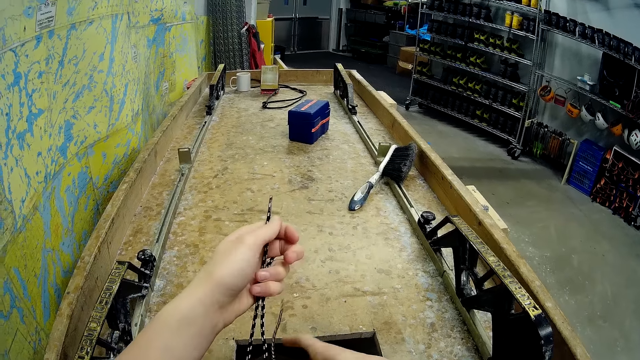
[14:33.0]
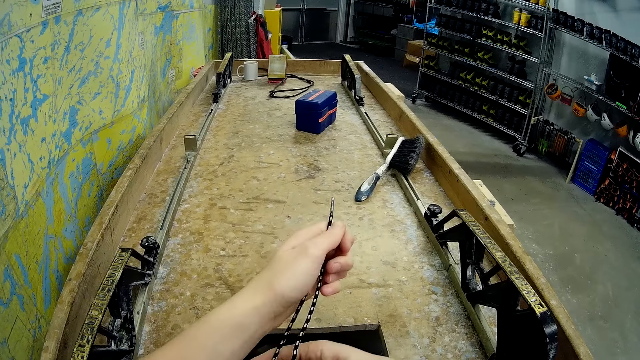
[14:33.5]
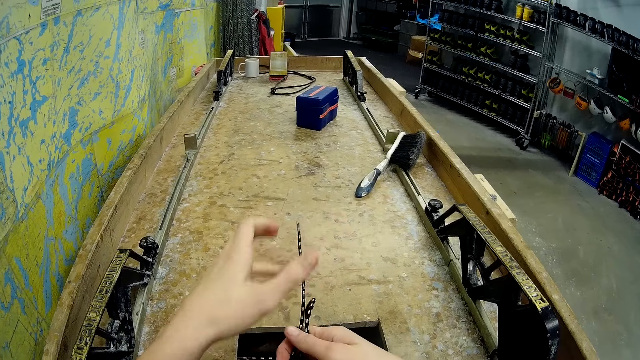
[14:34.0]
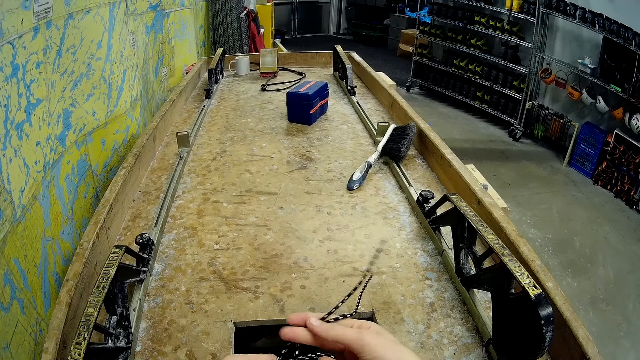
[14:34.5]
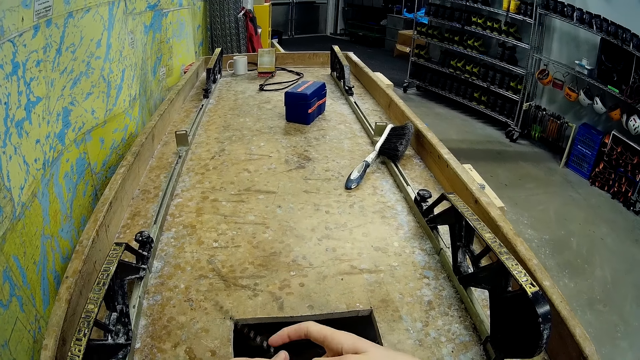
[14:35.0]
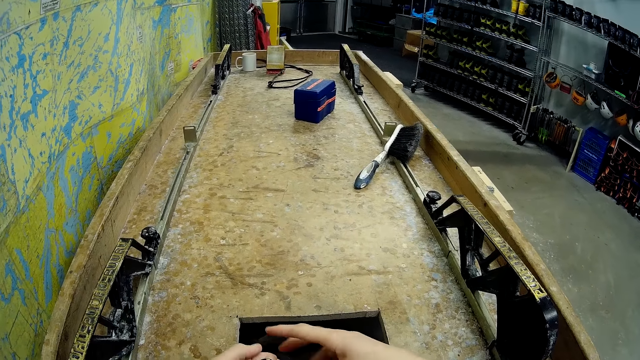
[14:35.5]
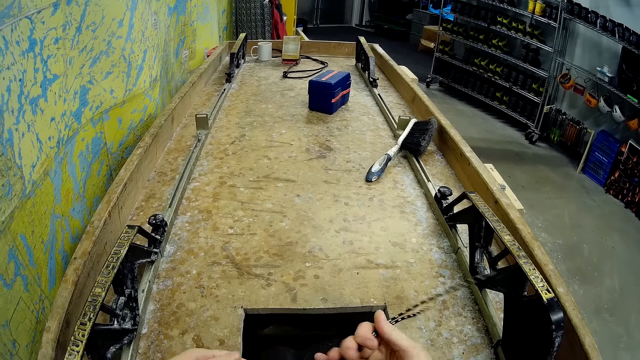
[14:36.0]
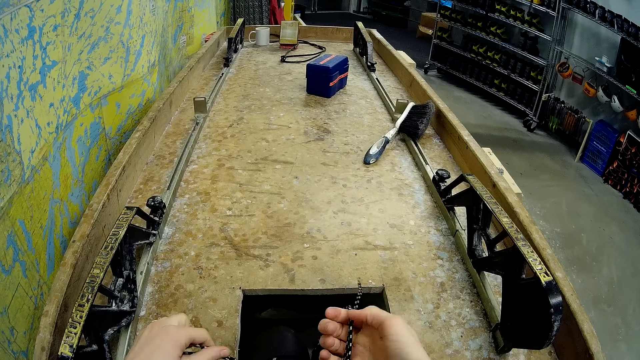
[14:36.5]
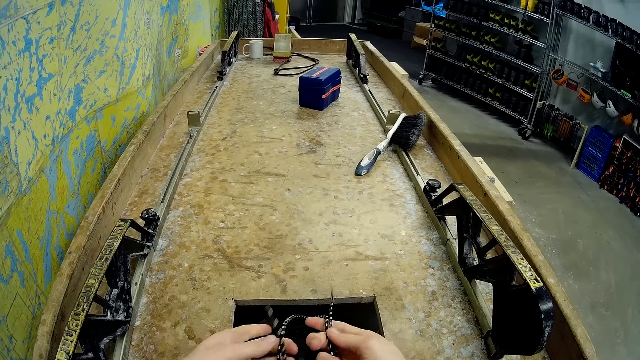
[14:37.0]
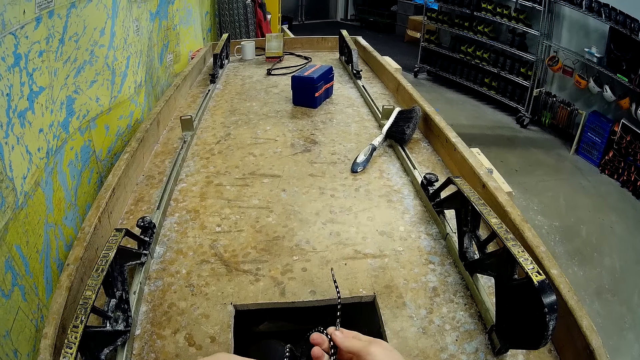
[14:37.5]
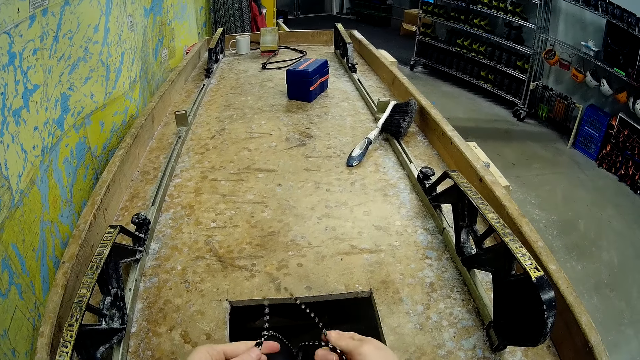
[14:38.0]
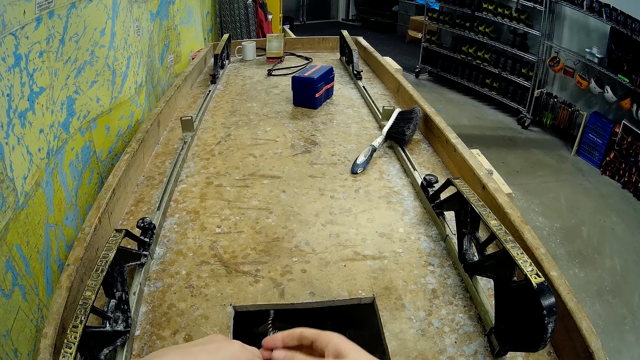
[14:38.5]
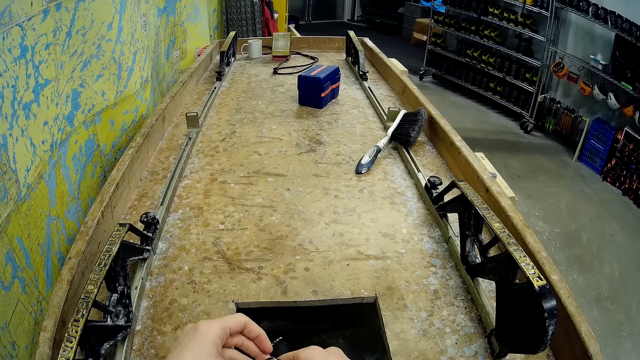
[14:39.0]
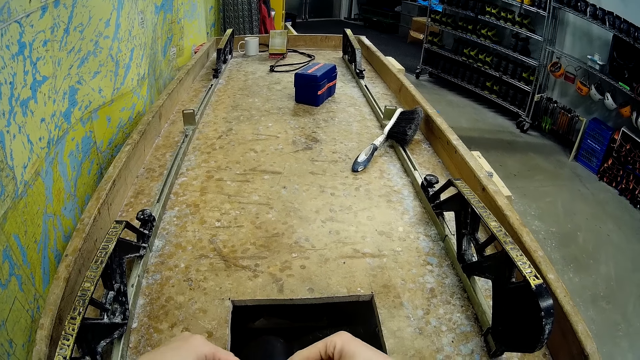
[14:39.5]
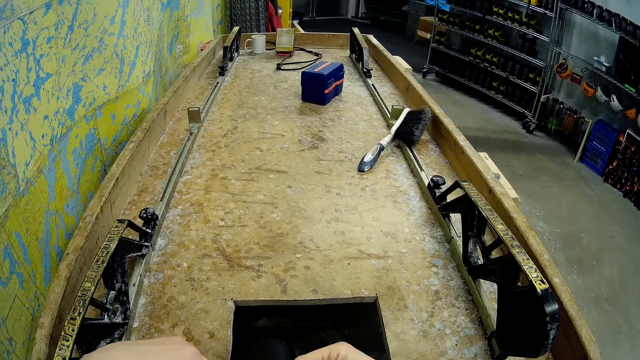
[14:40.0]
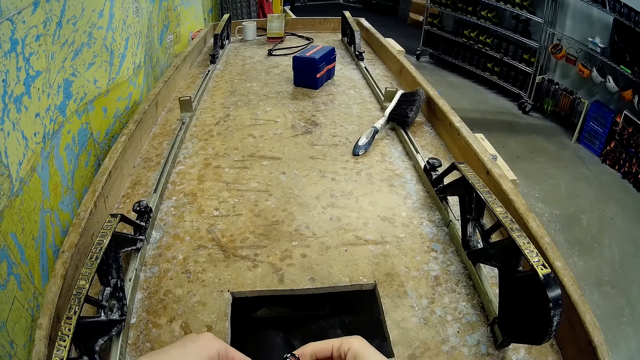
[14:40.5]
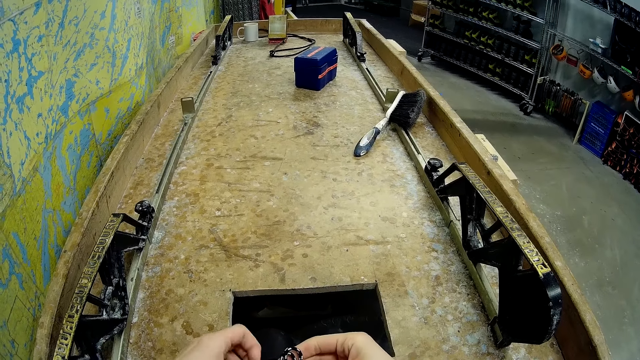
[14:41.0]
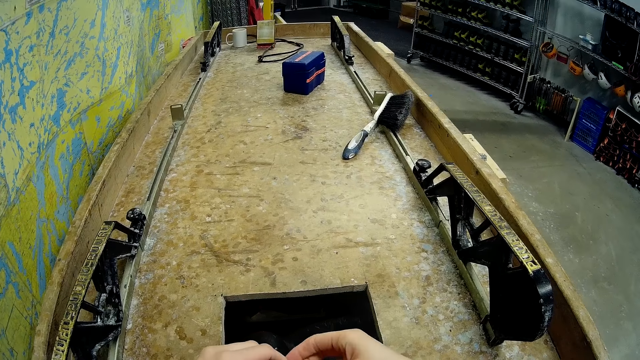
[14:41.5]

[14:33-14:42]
The camera wearer ties the shoe laces on the shoes.

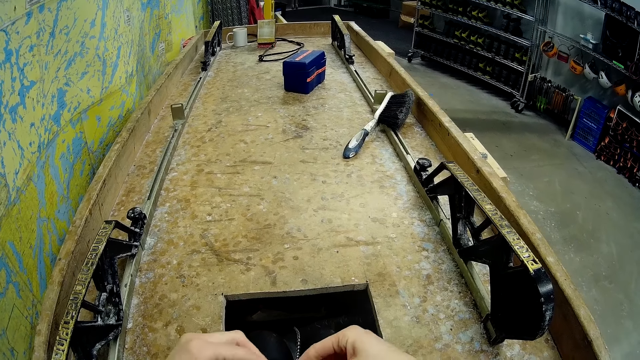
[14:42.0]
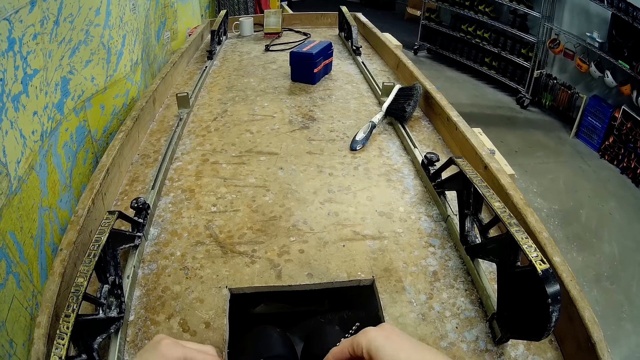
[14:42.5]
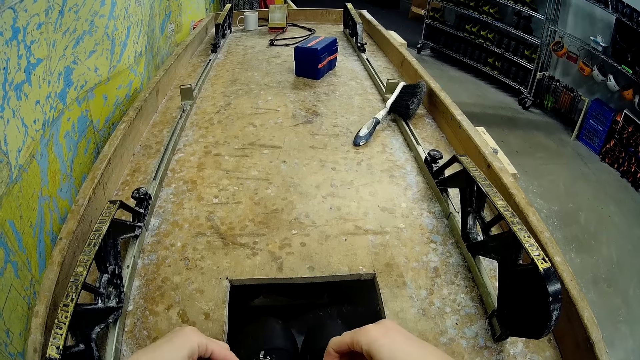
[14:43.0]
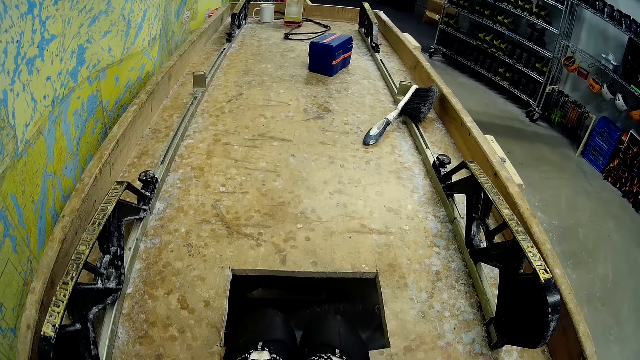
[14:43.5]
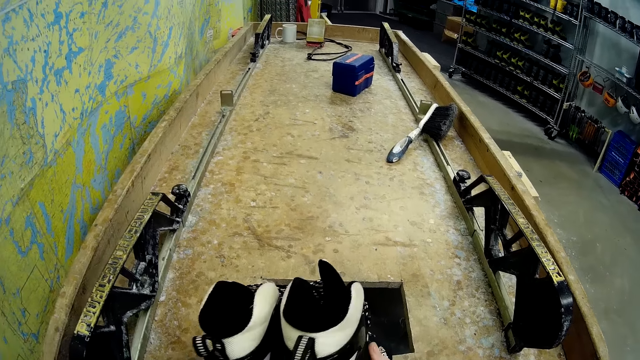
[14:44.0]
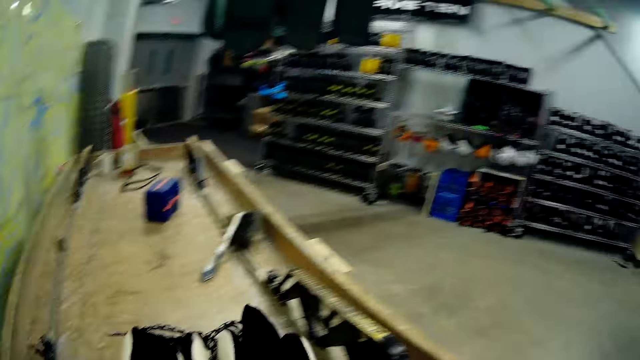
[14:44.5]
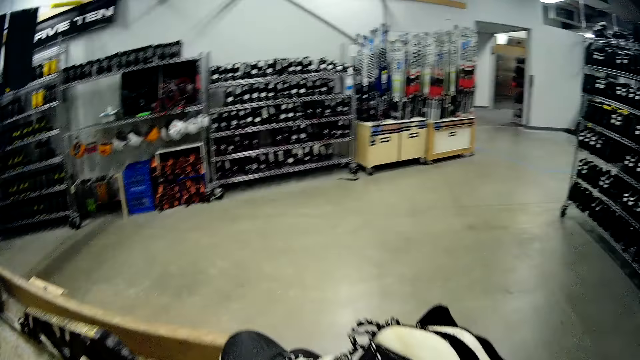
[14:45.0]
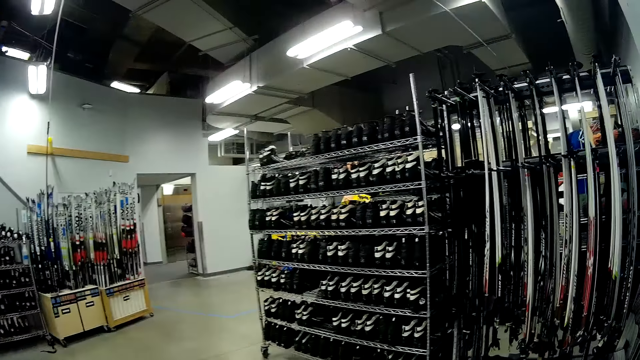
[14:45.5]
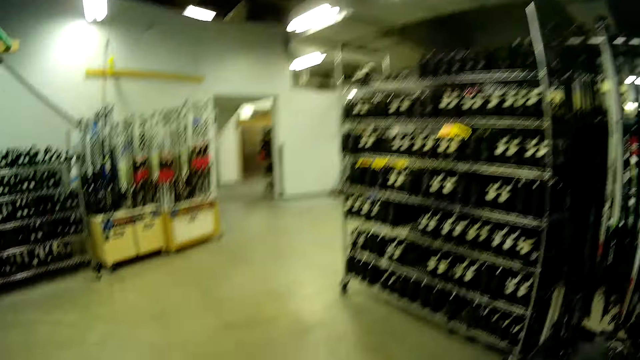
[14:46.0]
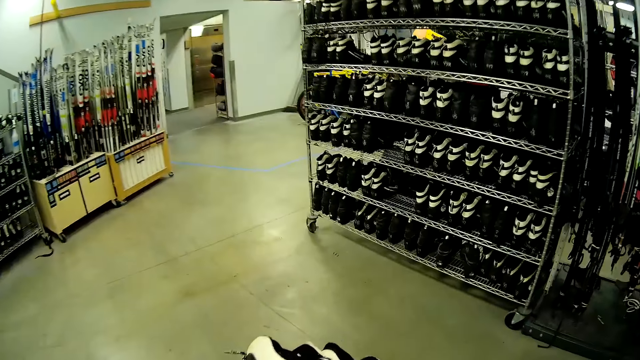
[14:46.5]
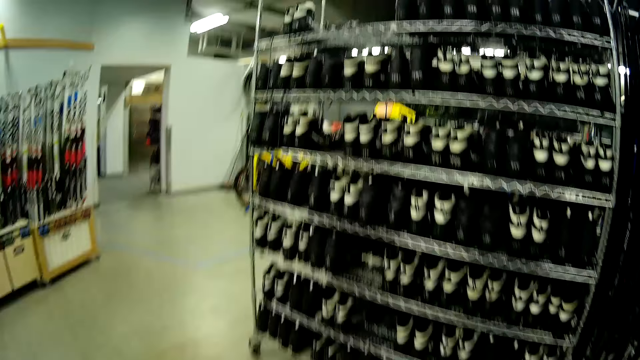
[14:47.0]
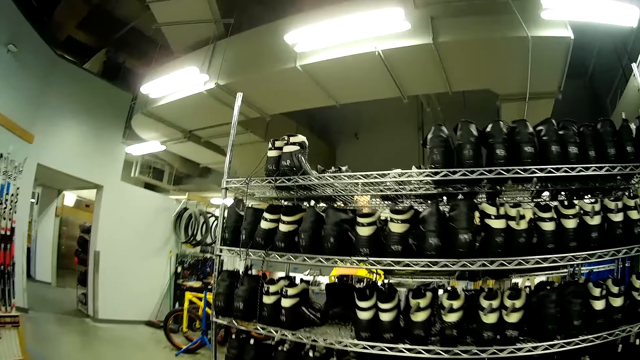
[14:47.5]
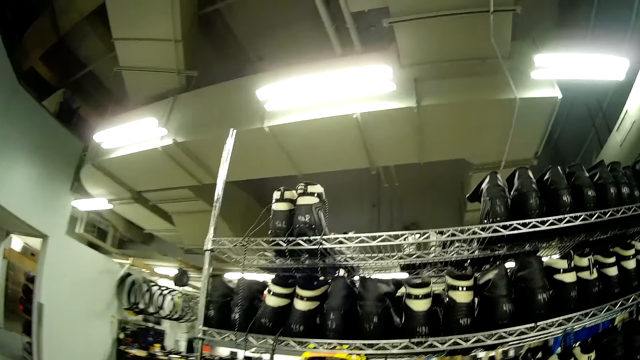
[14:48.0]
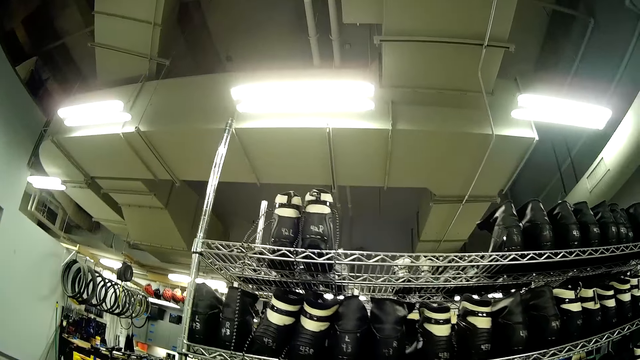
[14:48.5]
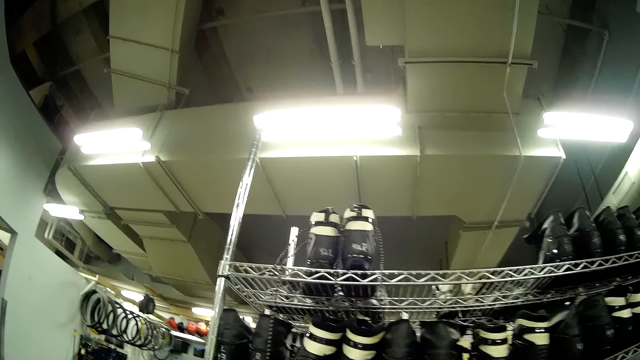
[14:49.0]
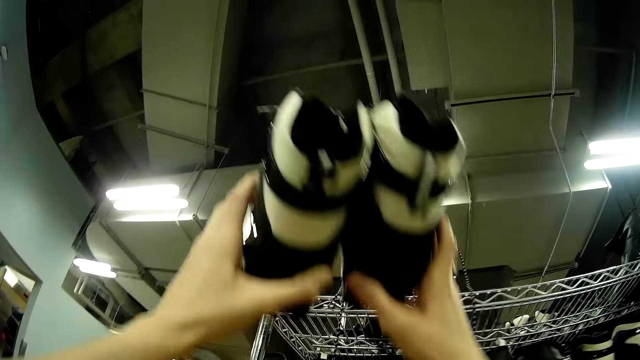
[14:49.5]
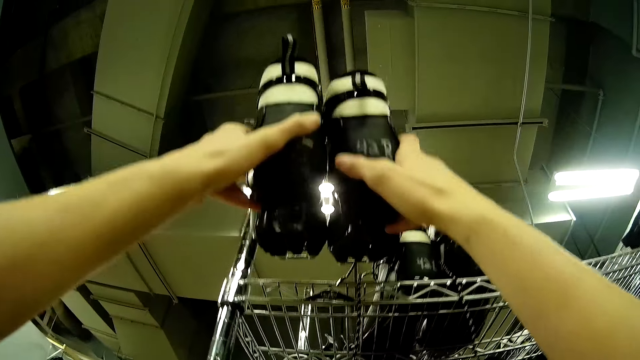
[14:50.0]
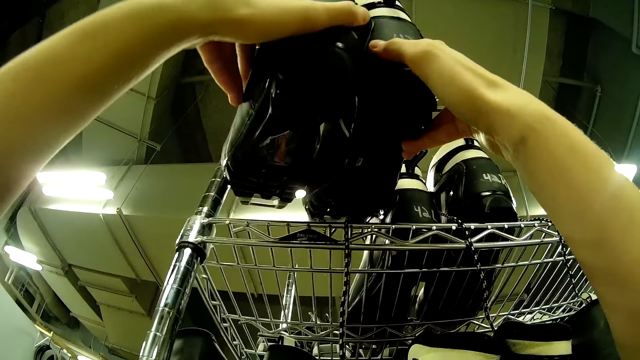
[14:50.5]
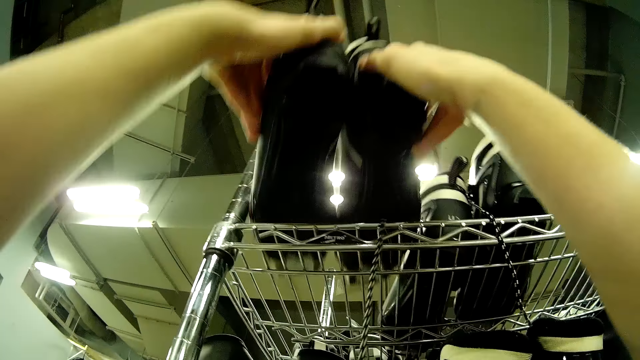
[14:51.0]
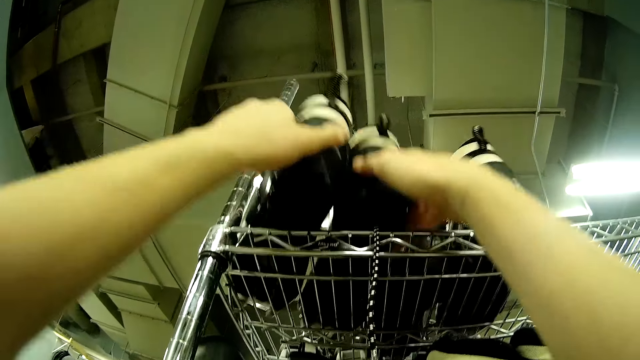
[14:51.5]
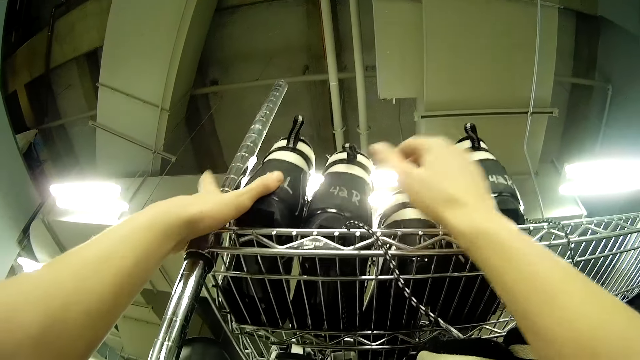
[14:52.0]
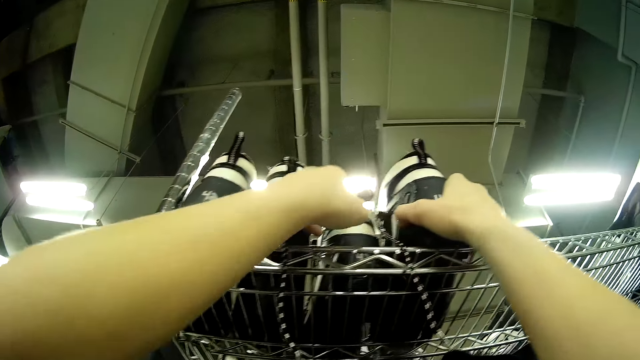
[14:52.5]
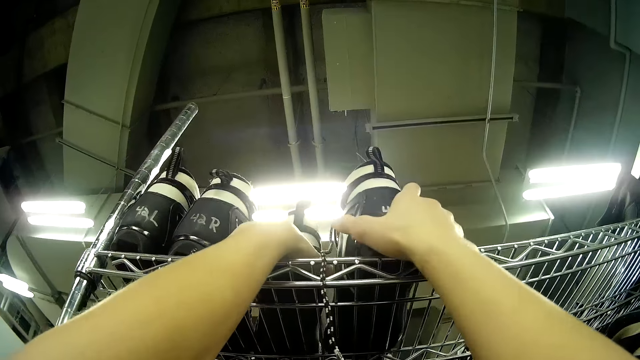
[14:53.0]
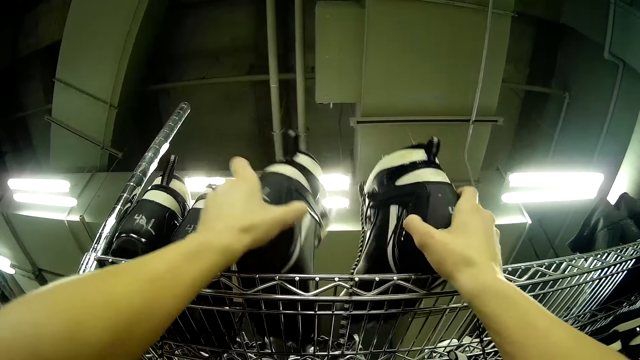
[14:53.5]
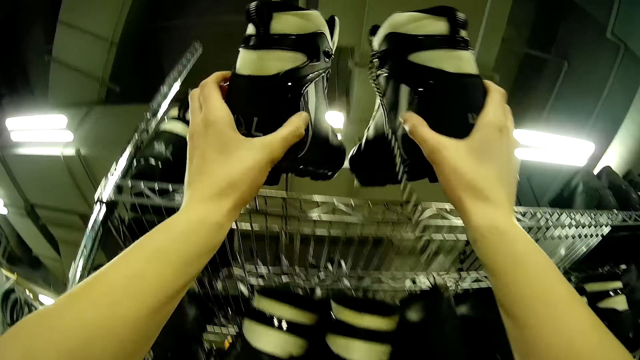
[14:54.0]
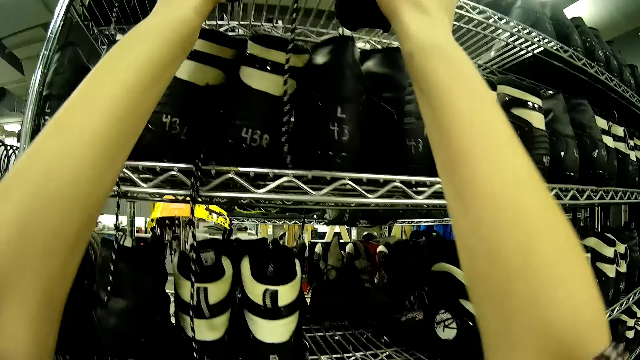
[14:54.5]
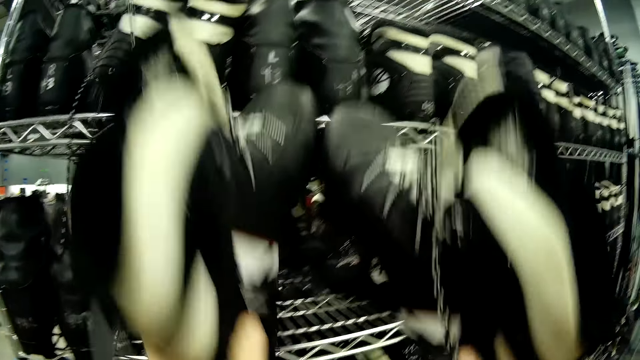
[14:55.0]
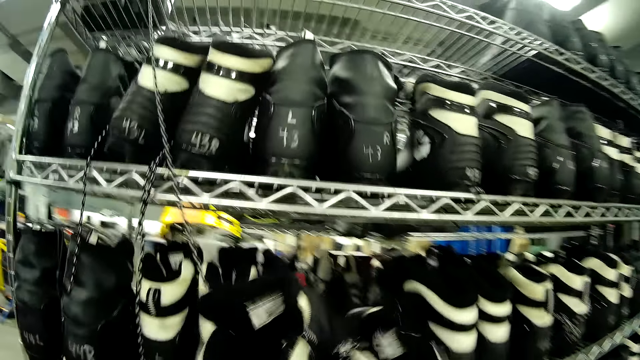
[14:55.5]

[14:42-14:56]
The camera wearer carries the third ski boot. They pick up the shoes and walk across the room. They drop it on the first boots rack. They move a fourth ski boot on the first row of the boots rack to the third row of the boots rack.
